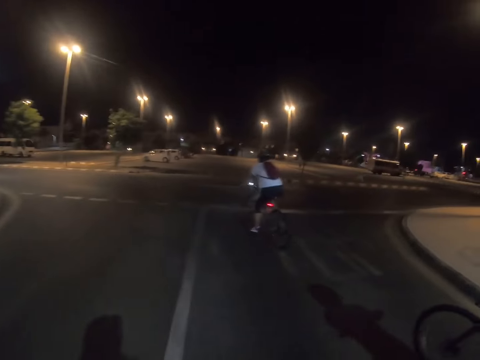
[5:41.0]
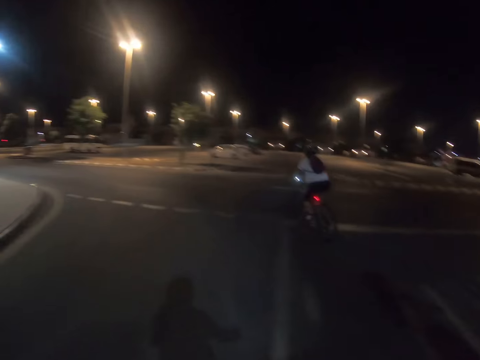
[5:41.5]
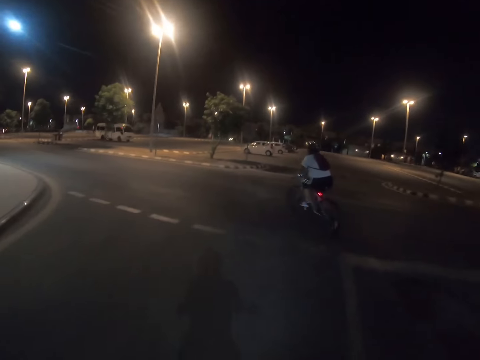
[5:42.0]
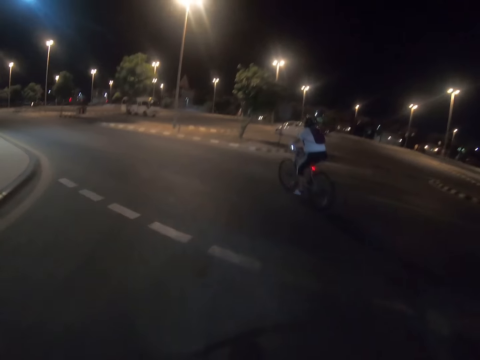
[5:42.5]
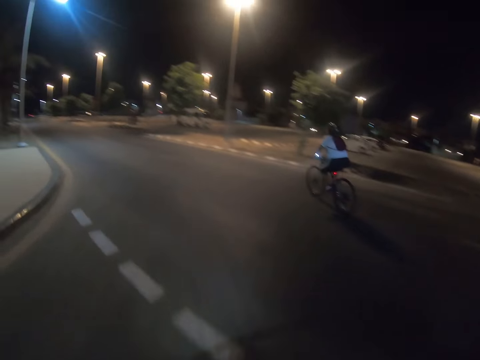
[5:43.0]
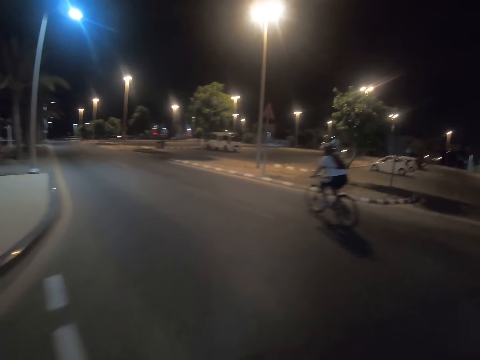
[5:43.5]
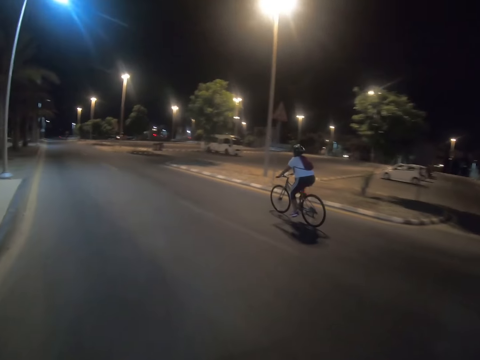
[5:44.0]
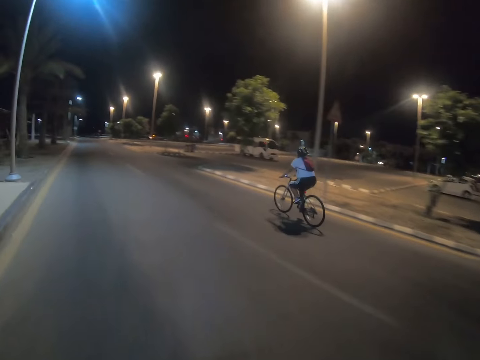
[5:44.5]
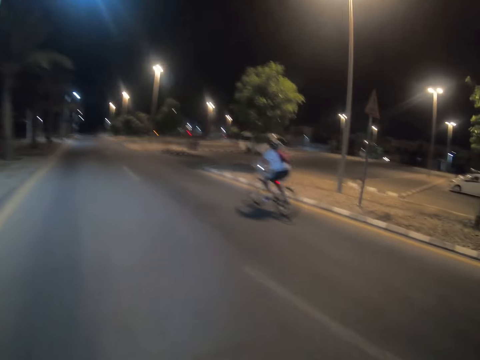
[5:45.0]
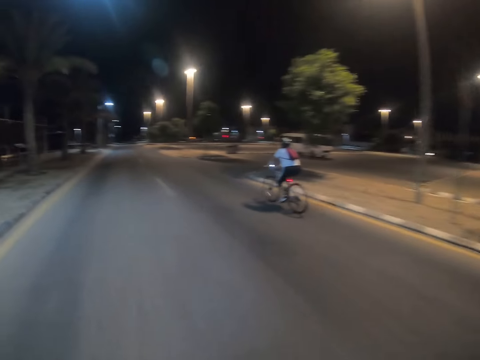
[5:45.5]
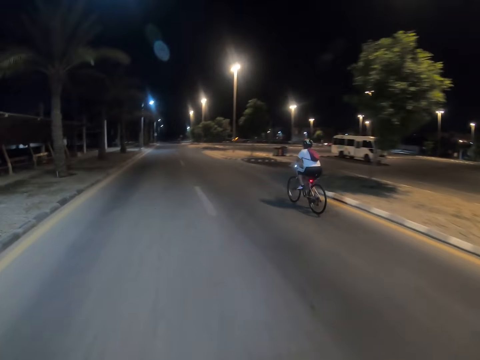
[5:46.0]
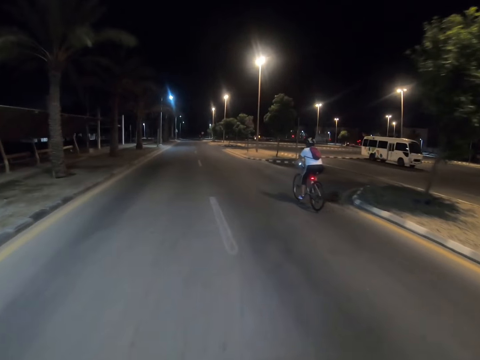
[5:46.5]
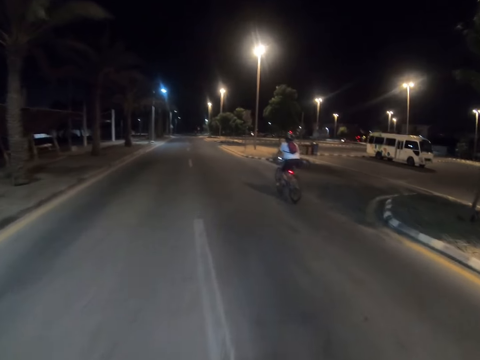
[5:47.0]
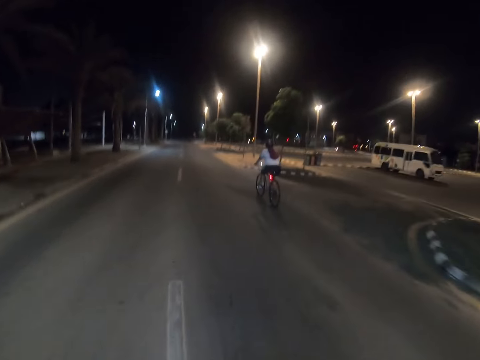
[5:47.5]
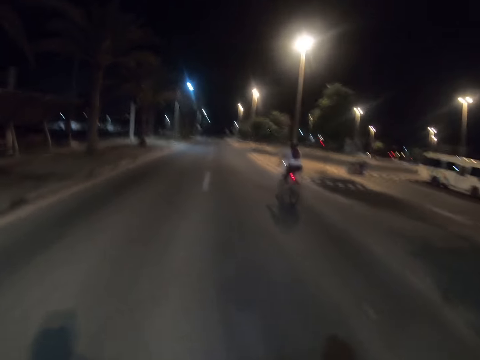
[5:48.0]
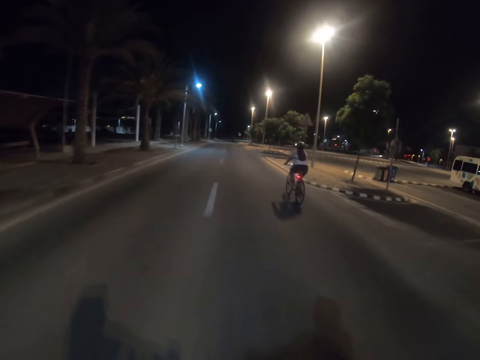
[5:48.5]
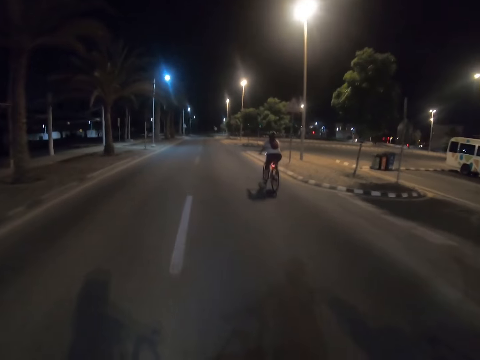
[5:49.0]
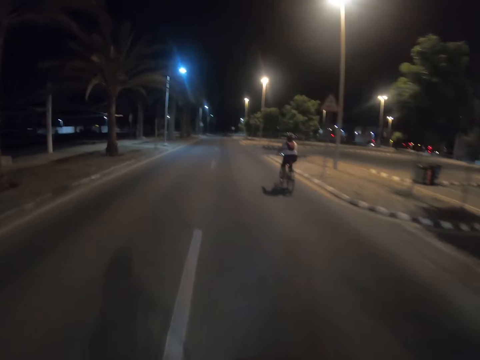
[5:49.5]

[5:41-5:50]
A woman turns left. The woman cycles on the road.

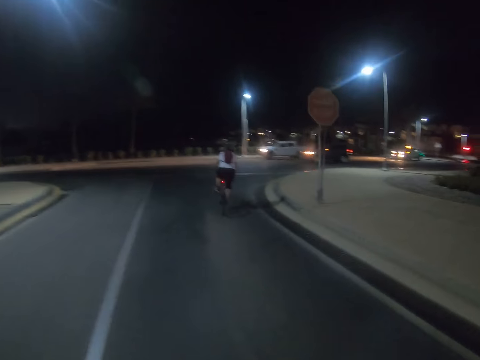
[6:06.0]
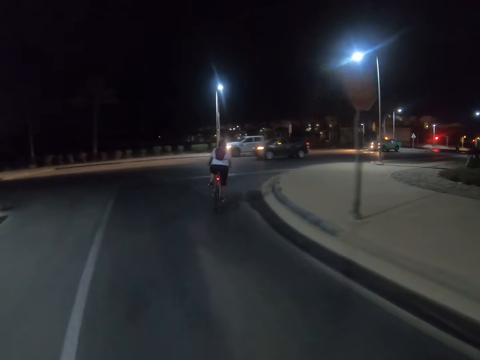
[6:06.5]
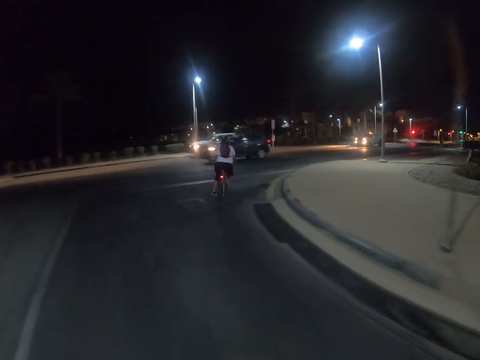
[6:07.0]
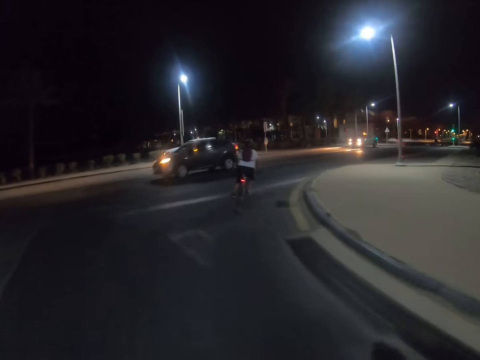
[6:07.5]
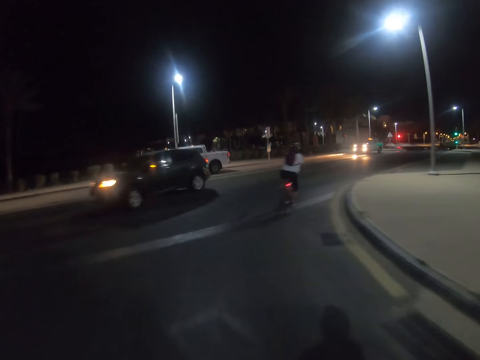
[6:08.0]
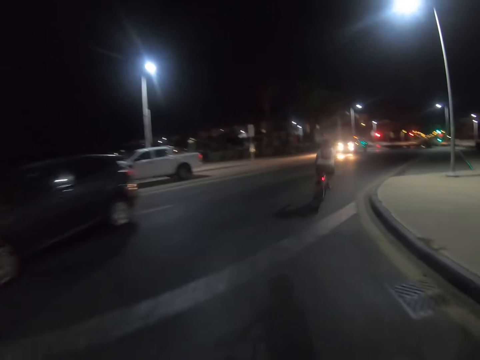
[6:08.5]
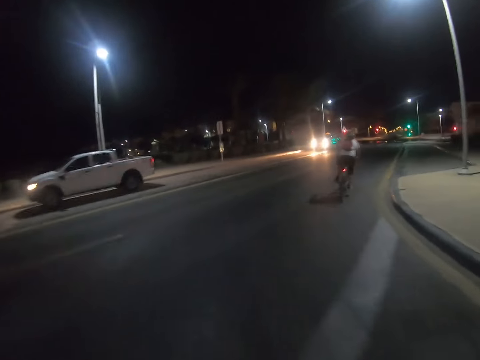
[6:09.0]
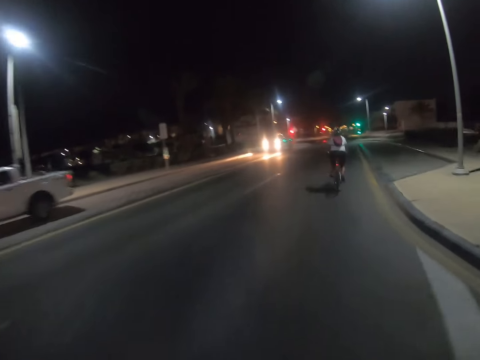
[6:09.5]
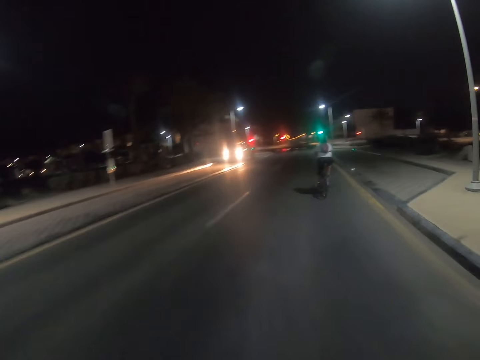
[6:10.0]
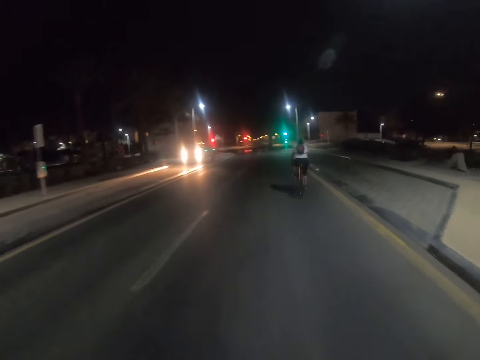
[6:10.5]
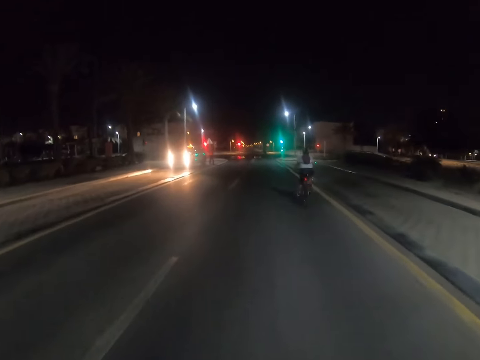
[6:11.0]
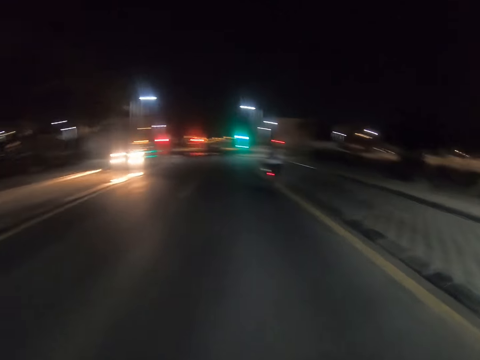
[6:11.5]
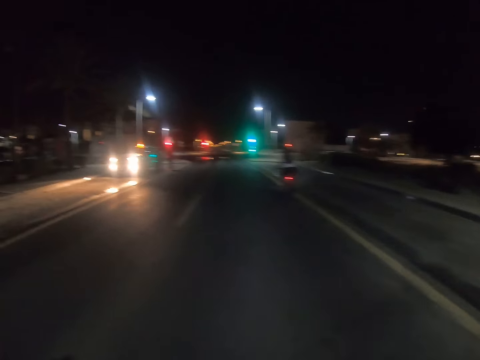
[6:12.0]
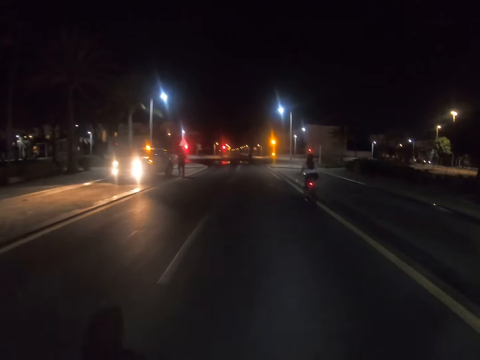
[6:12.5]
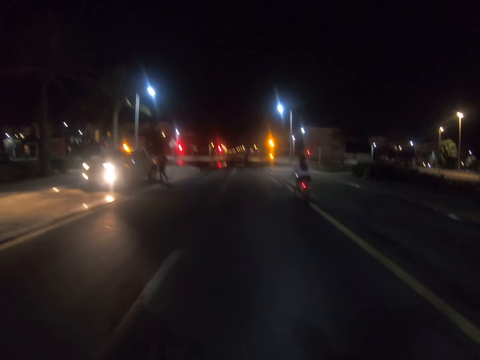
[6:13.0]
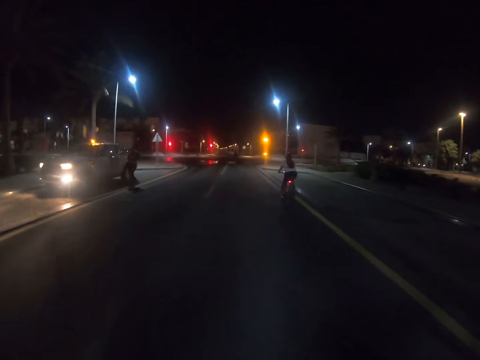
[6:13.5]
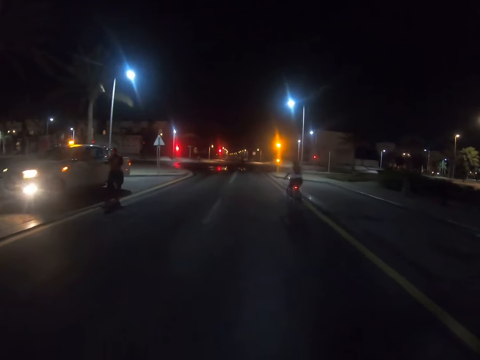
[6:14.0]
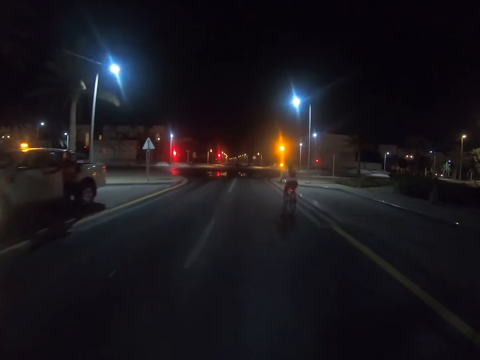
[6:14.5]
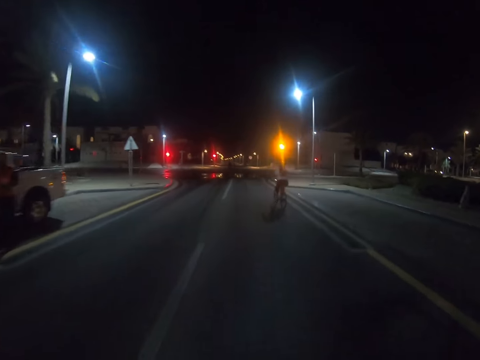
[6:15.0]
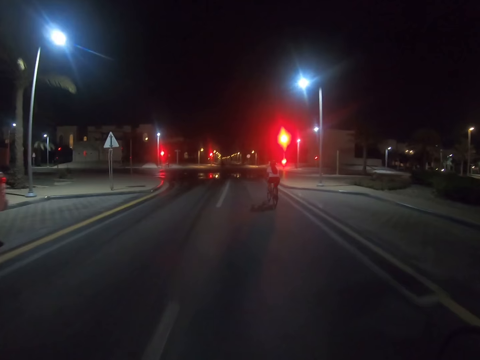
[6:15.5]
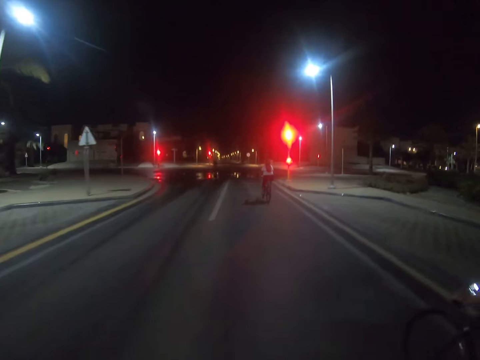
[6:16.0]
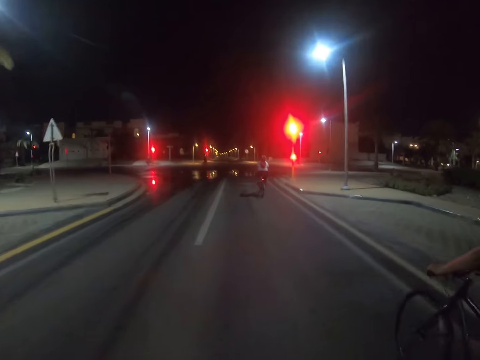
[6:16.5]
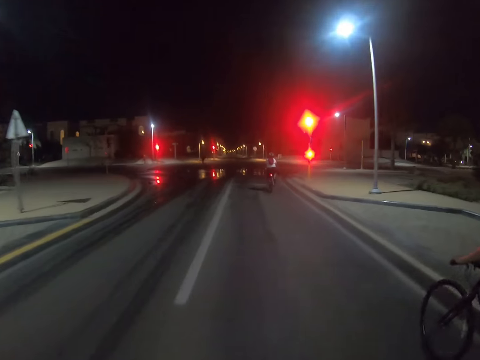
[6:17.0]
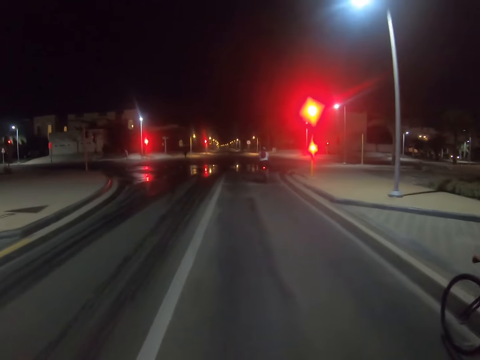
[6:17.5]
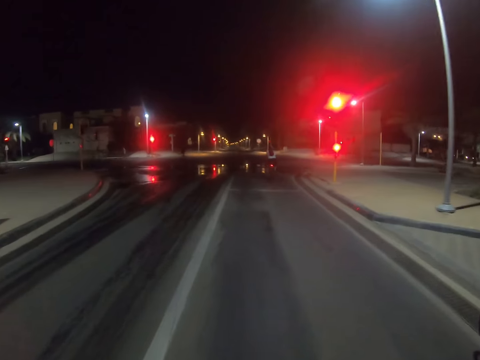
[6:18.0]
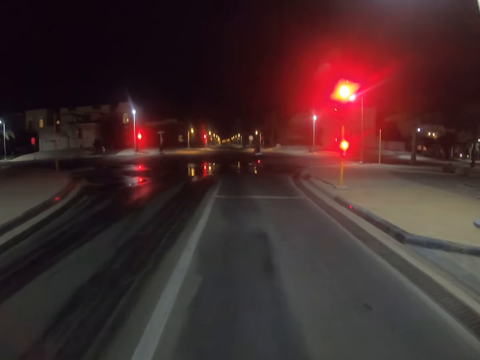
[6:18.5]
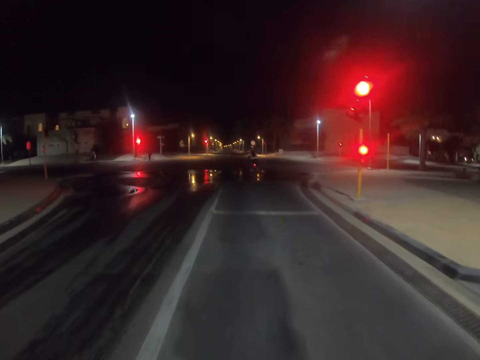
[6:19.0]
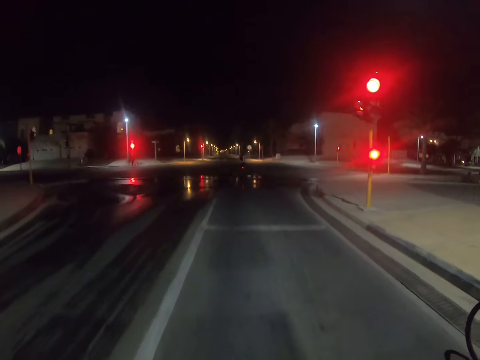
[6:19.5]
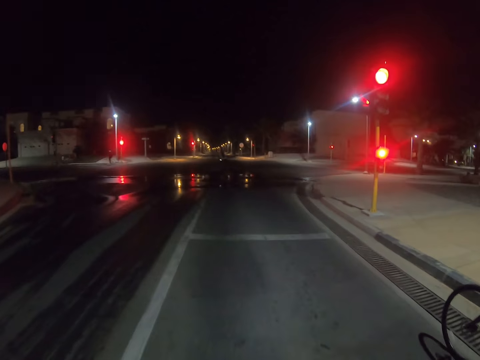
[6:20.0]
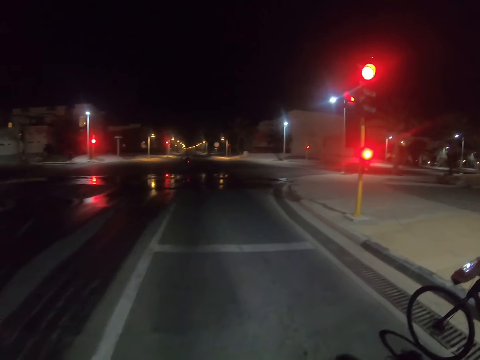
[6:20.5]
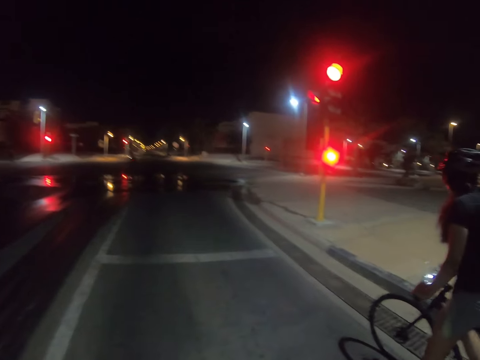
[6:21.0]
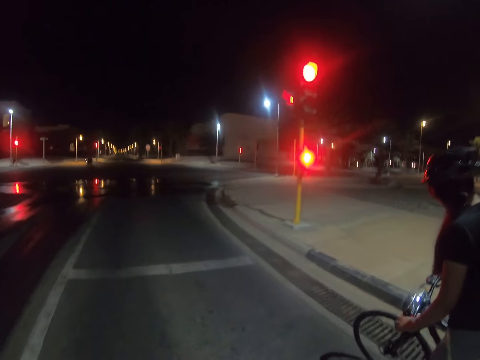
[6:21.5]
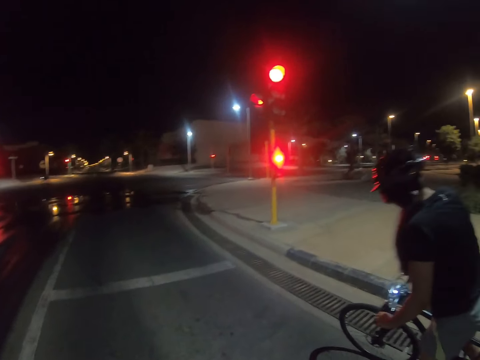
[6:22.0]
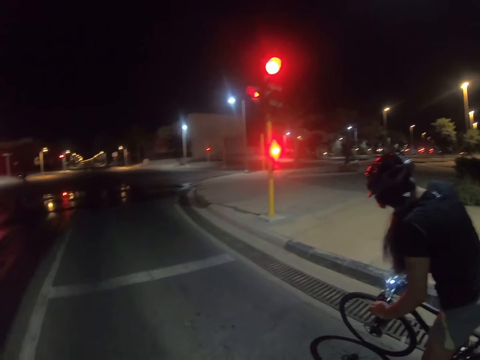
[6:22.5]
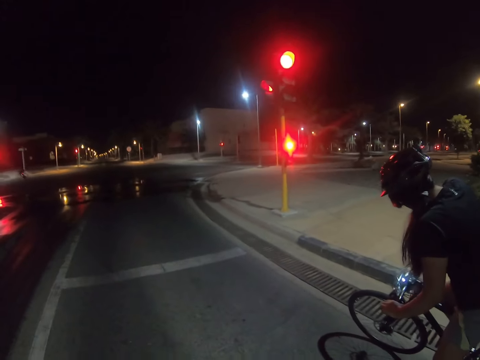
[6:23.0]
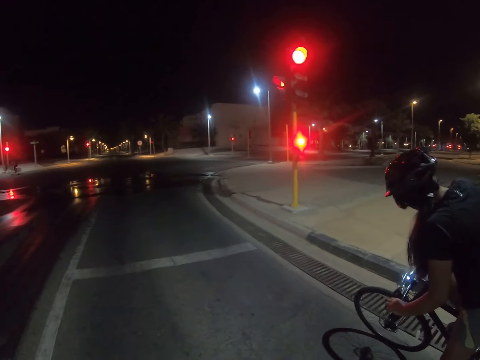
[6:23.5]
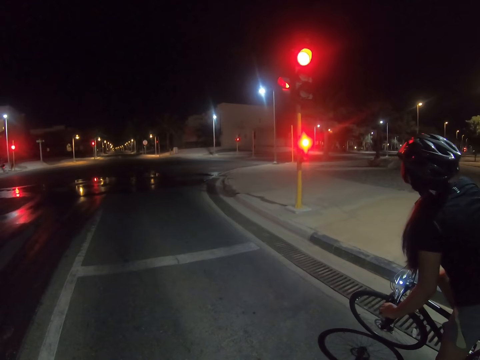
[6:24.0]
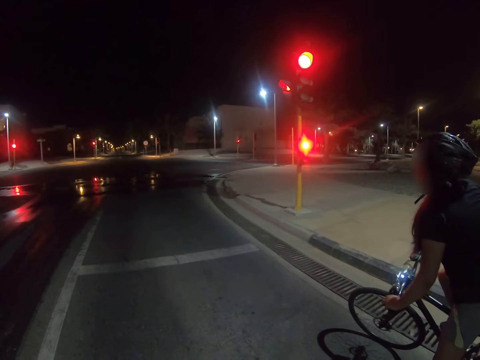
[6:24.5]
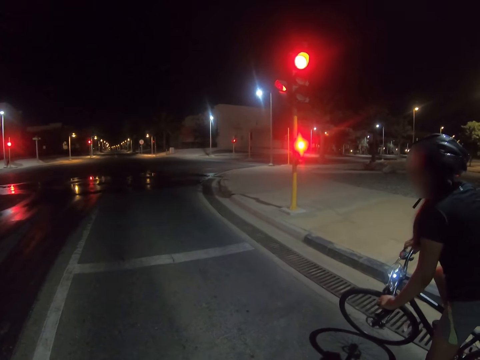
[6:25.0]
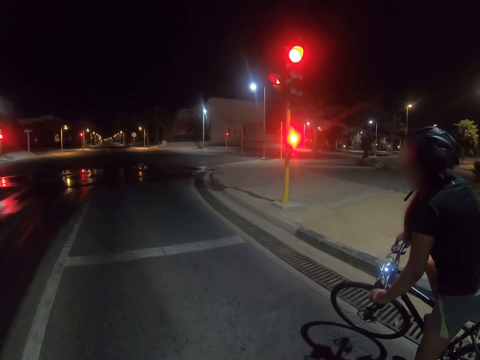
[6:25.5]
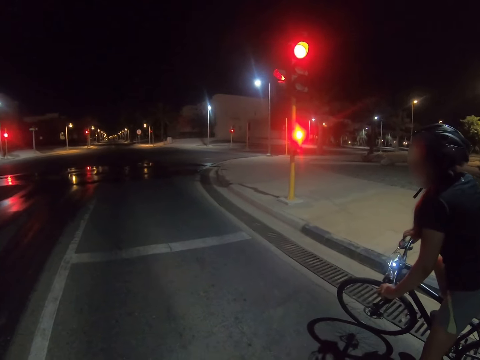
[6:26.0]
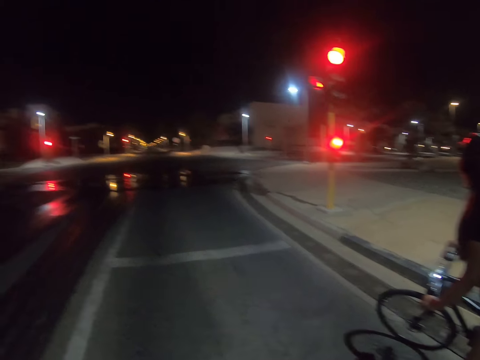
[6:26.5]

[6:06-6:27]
A woman turns right. The camera wearer turns right. The woman cycles the bike on the road. The camera wearer cycles on the road. Another woman cycles the bike on the road. The camera wearer stops on the road. The other woman stops on the road.
